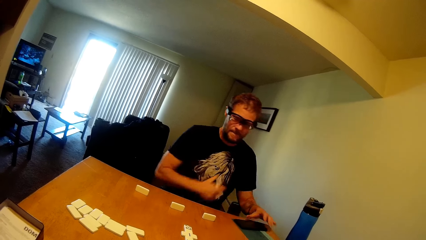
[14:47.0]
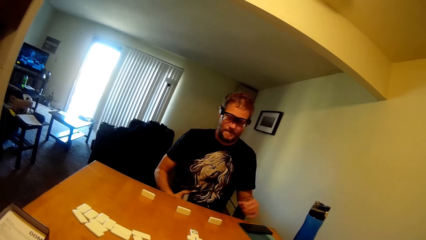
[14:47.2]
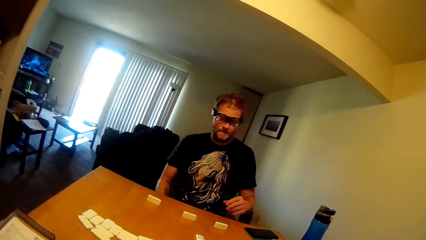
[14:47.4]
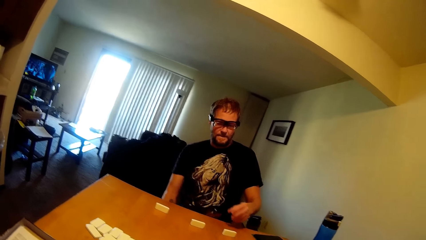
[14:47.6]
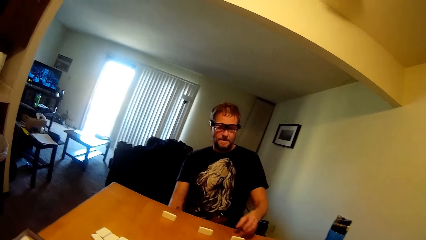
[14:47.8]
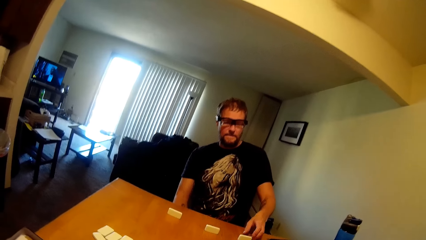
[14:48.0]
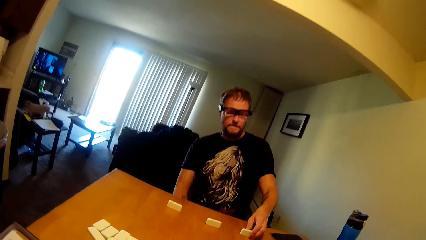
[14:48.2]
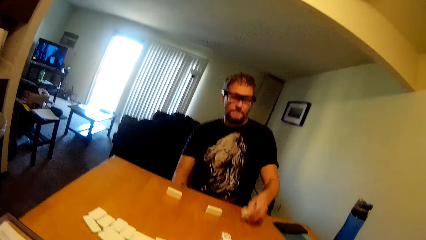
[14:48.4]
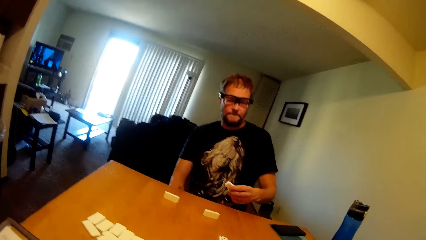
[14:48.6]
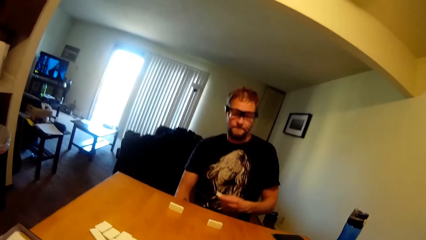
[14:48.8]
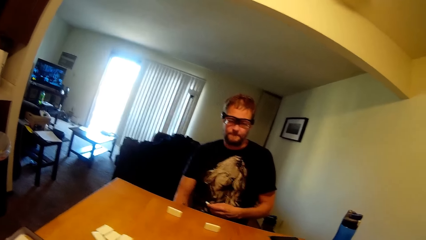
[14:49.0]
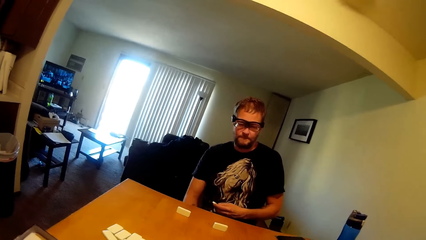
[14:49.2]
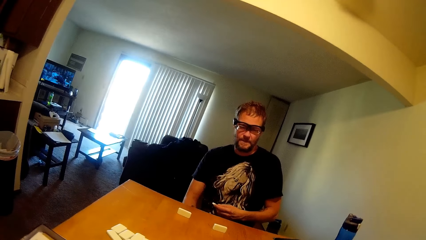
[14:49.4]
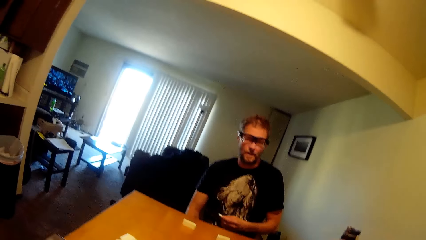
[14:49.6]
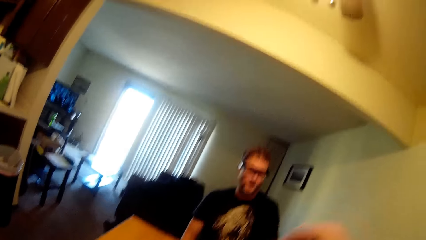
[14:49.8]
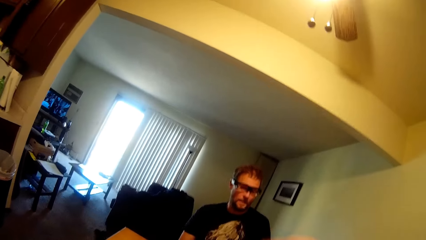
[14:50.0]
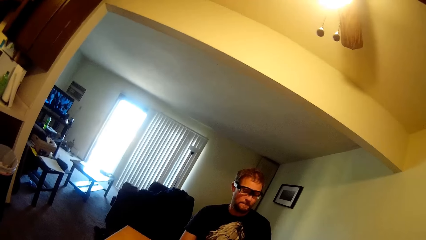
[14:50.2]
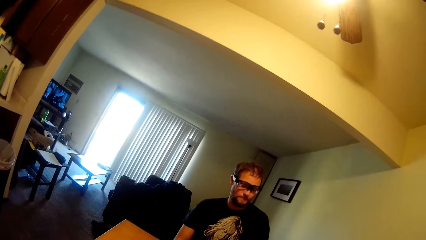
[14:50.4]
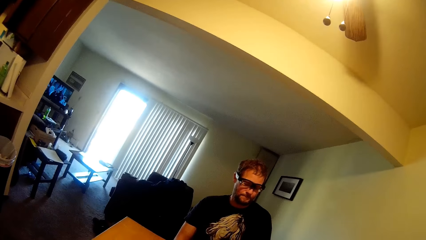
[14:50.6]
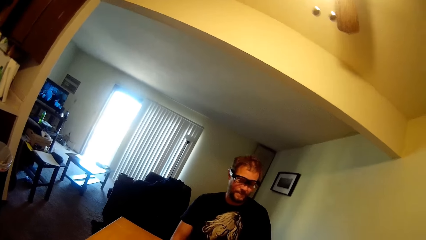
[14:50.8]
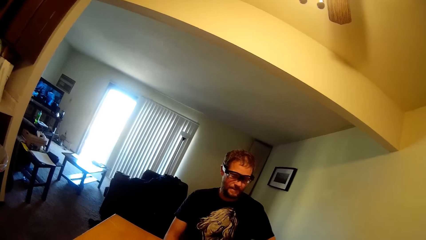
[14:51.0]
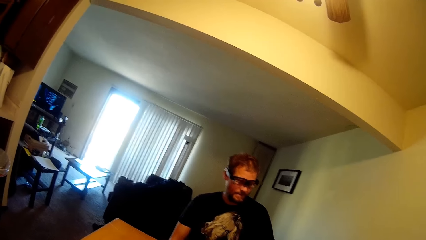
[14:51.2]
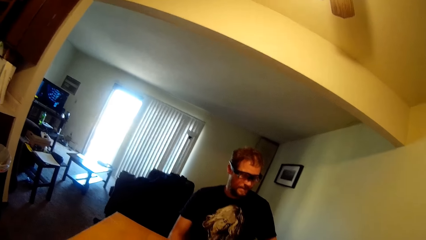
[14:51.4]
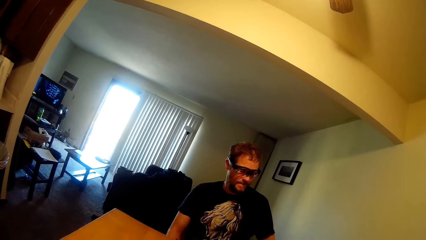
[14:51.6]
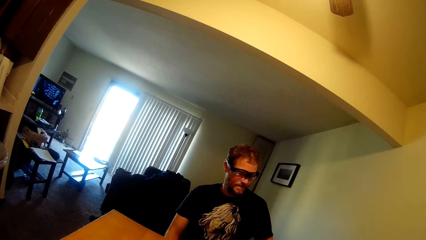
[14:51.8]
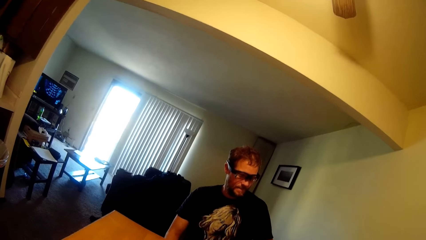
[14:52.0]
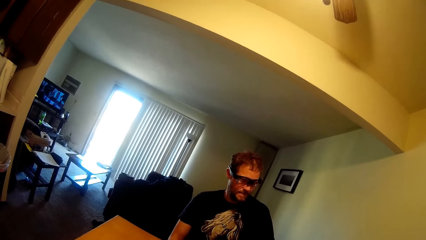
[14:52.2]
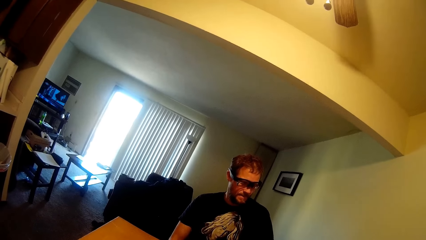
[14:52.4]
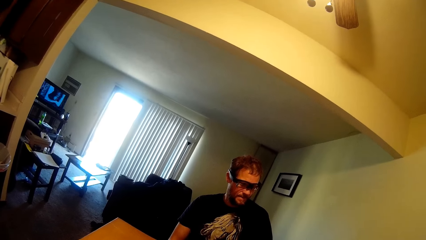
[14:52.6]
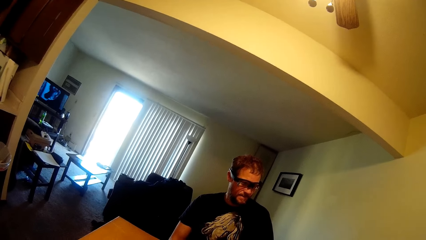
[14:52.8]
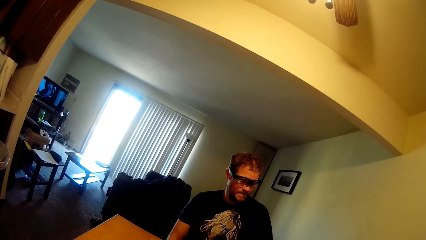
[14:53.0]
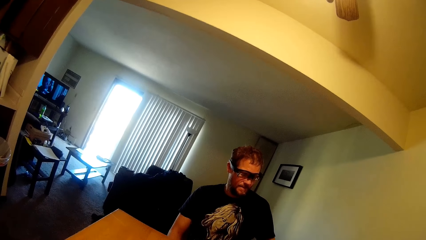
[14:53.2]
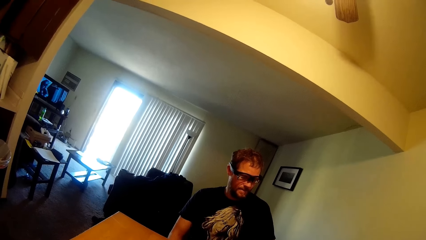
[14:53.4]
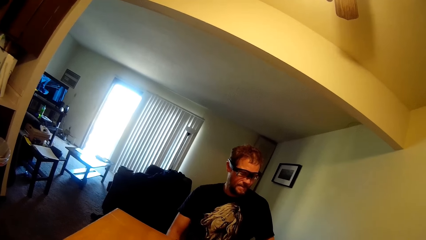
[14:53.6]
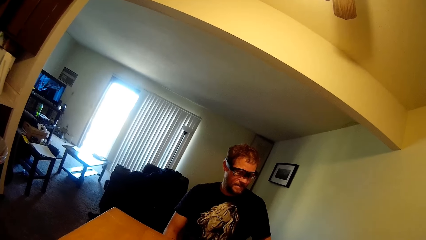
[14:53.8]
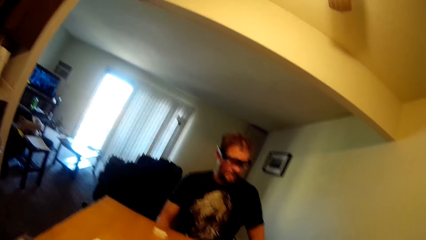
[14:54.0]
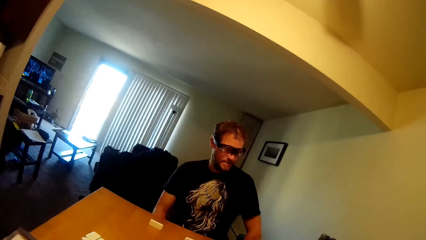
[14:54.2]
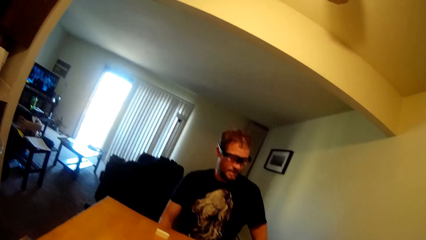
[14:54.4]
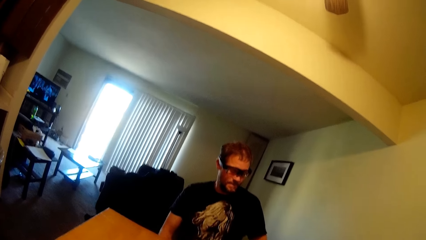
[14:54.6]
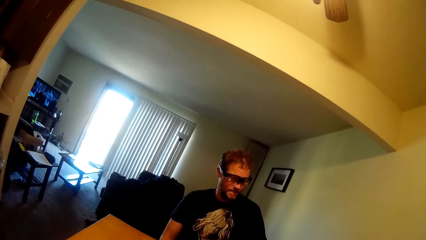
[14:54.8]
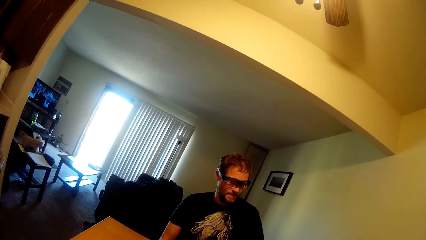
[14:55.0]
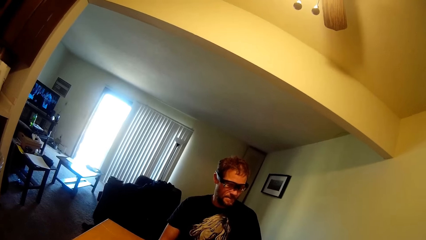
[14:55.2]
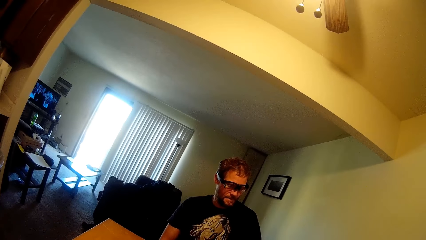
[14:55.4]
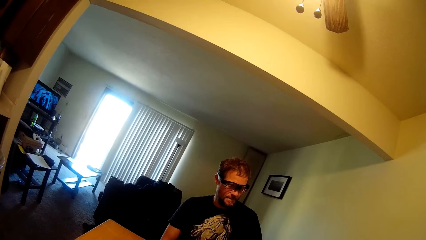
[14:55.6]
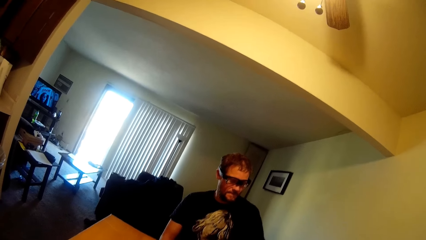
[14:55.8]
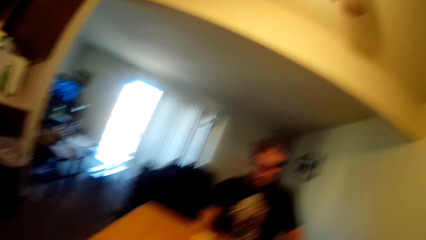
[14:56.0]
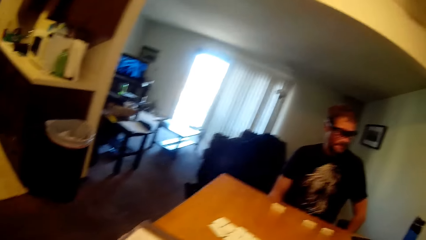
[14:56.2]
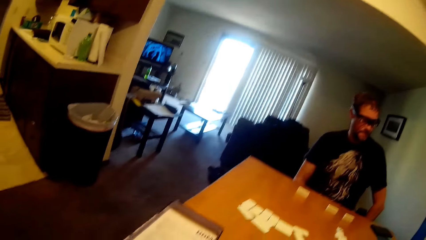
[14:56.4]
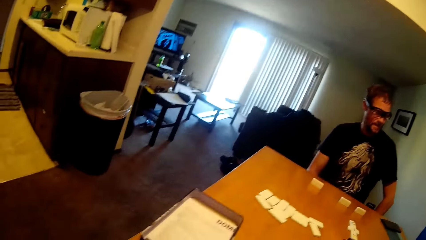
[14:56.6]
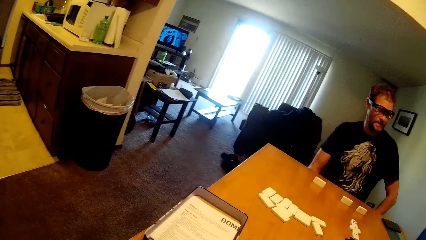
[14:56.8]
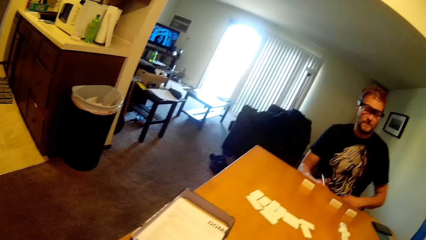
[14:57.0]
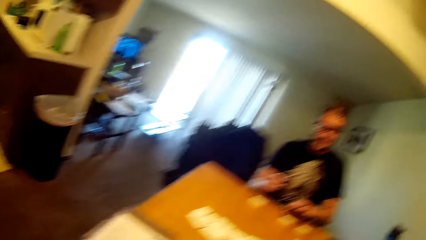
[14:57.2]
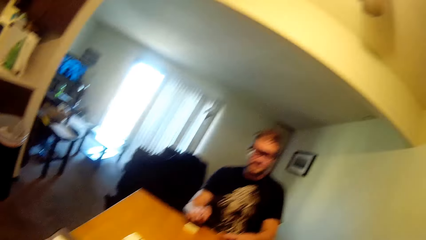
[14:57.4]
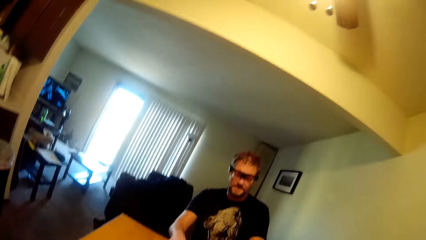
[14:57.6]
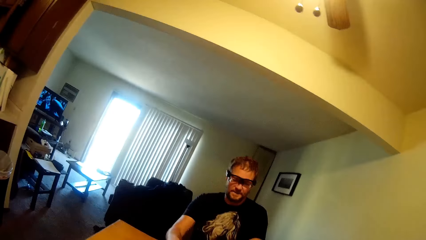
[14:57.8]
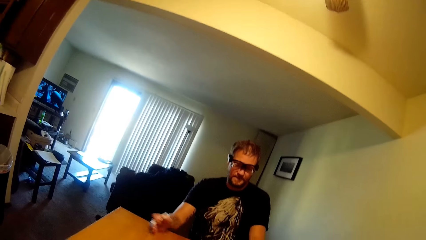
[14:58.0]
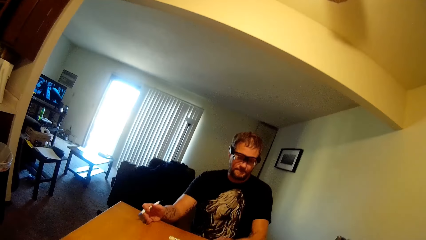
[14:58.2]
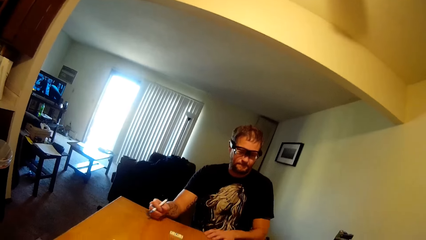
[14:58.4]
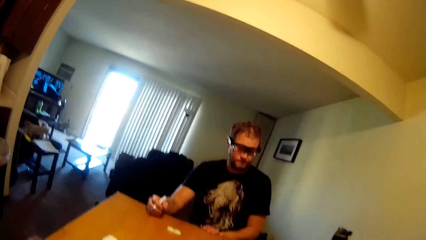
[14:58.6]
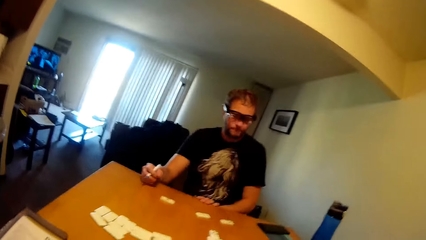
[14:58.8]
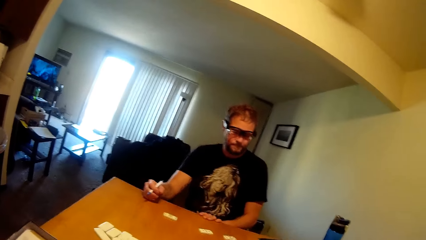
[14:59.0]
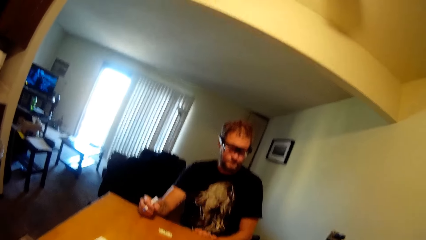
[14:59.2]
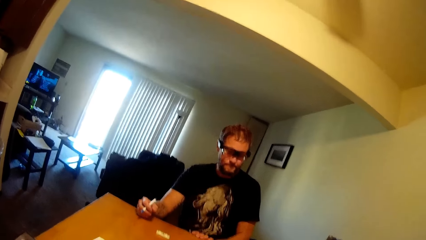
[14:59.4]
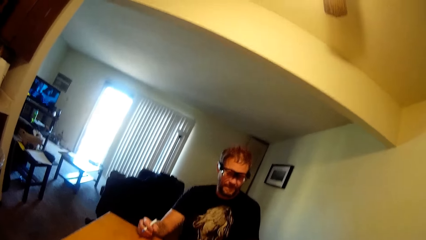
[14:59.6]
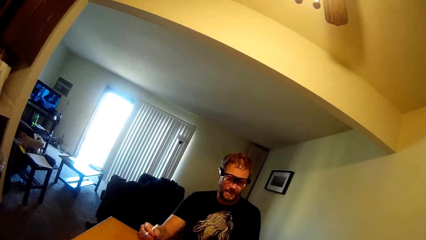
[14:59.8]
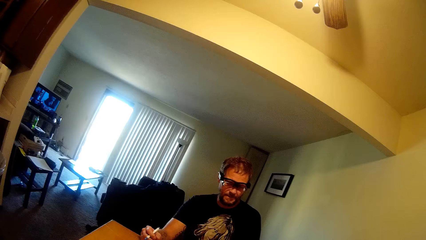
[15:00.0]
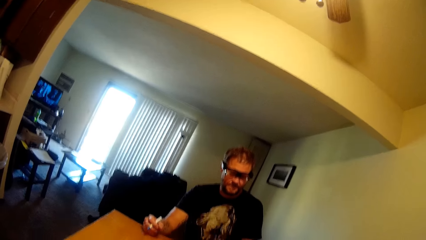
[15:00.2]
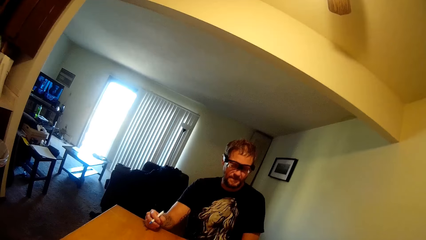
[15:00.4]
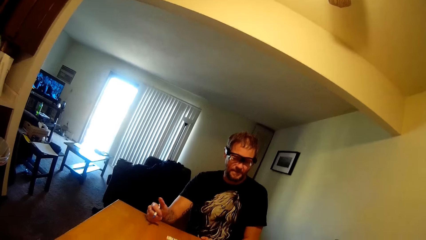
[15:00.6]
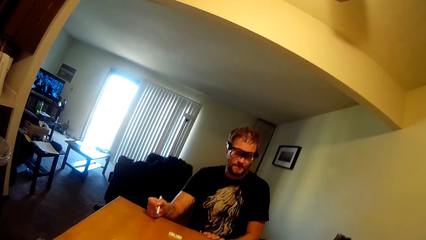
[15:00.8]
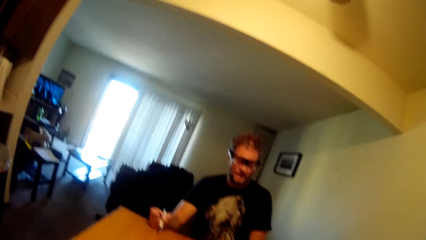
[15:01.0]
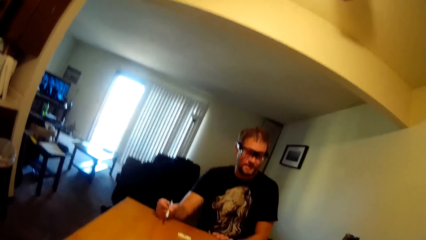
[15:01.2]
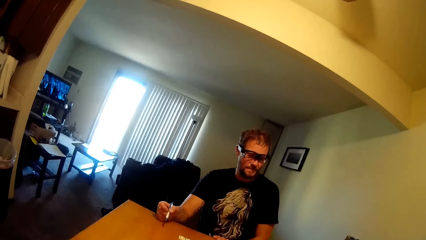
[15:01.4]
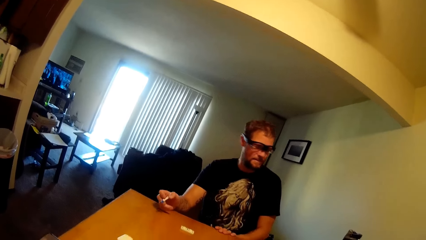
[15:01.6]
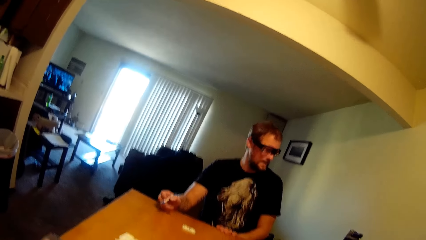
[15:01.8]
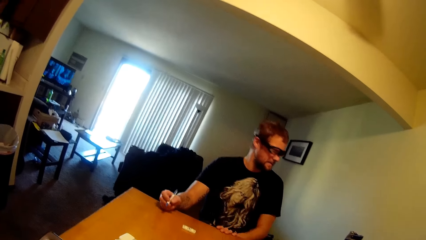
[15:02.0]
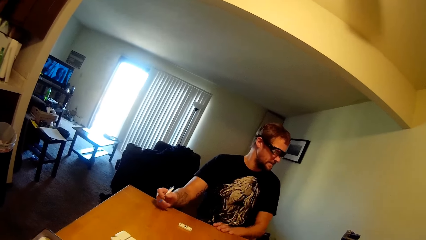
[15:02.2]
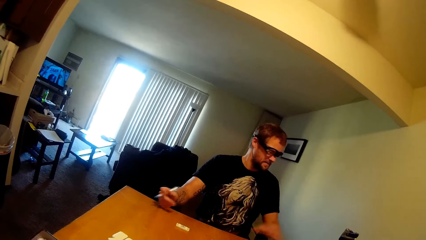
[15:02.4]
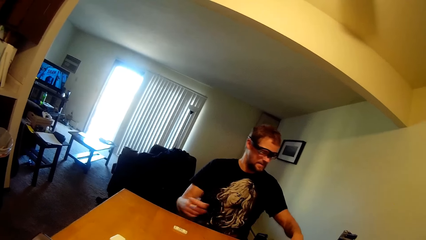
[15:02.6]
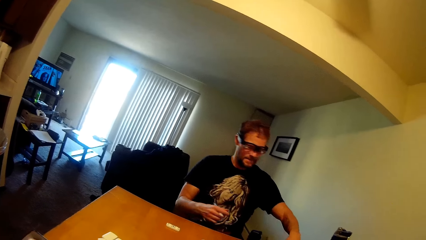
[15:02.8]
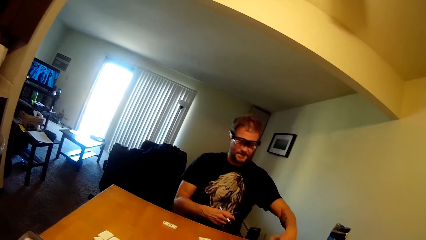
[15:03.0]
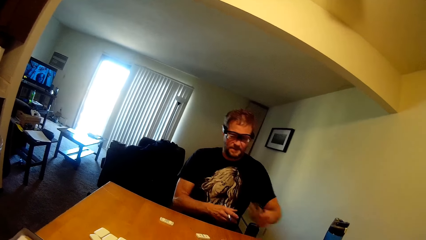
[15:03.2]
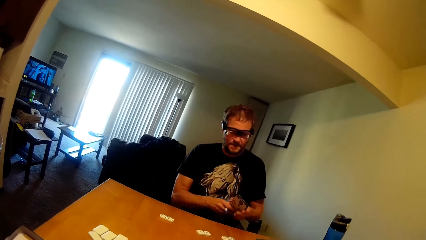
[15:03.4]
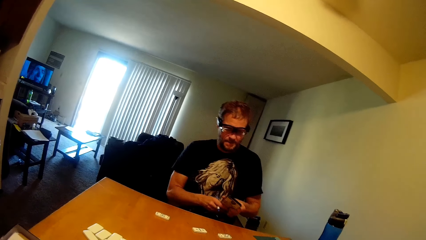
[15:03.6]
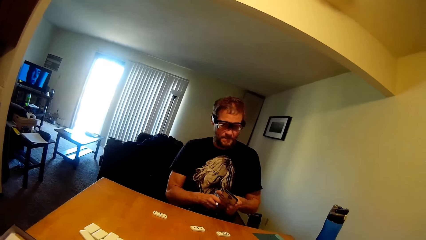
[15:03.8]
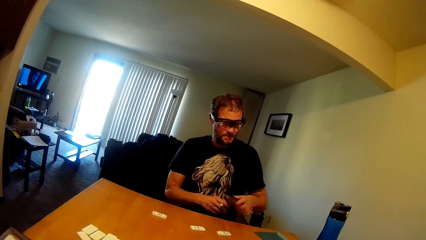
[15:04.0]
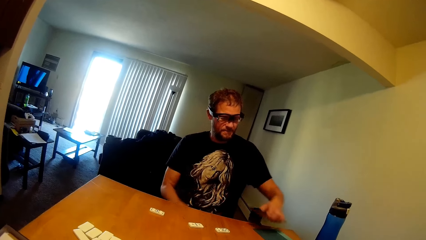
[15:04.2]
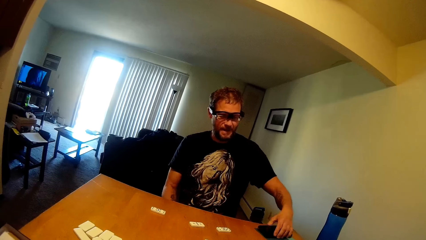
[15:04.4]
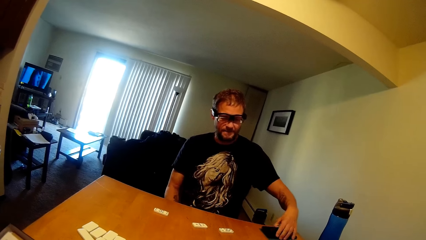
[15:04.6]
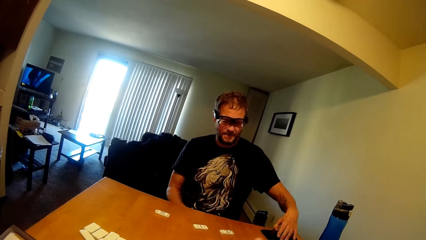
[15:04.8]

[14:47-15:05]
A man picks a domino from the table while conversing with the camera wearer. The man disarranges the domino on his side of the table. He picks his phone.
